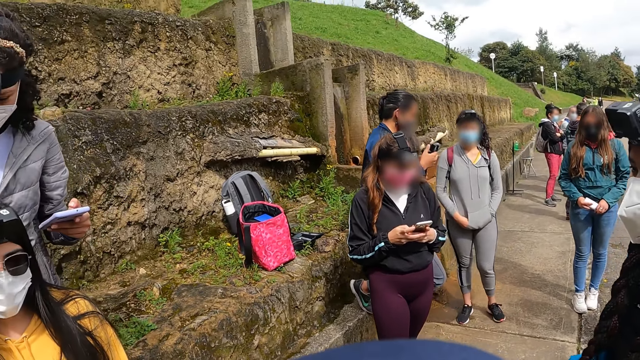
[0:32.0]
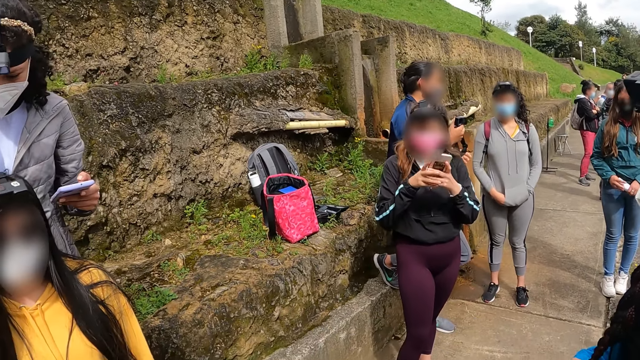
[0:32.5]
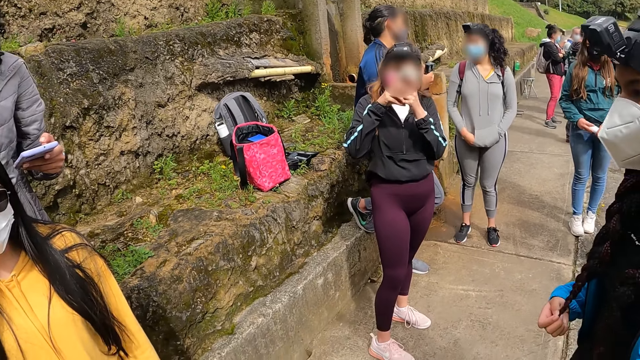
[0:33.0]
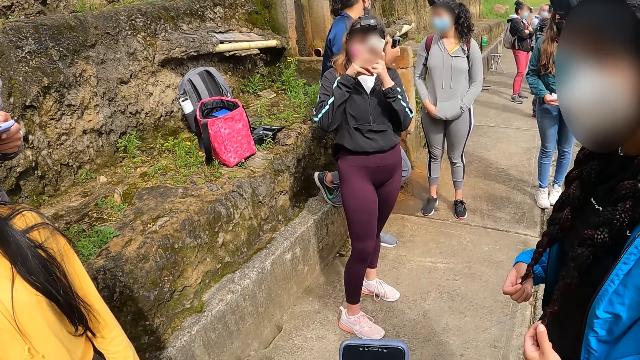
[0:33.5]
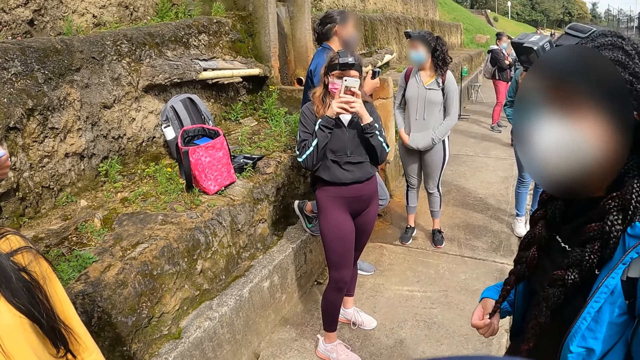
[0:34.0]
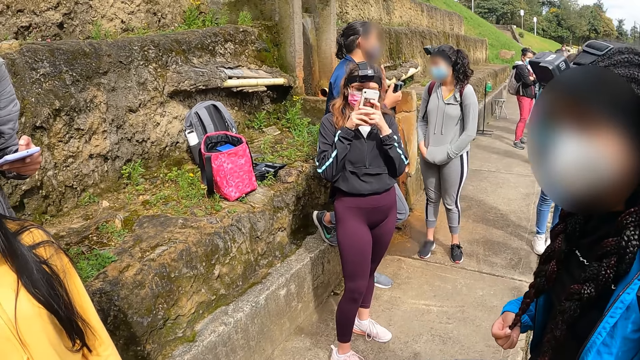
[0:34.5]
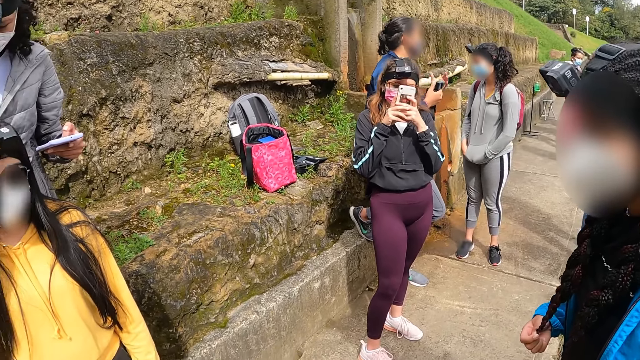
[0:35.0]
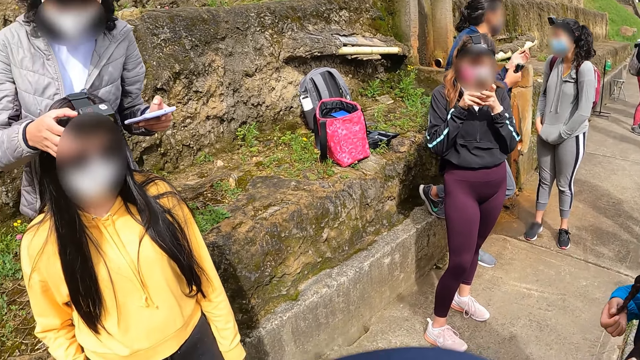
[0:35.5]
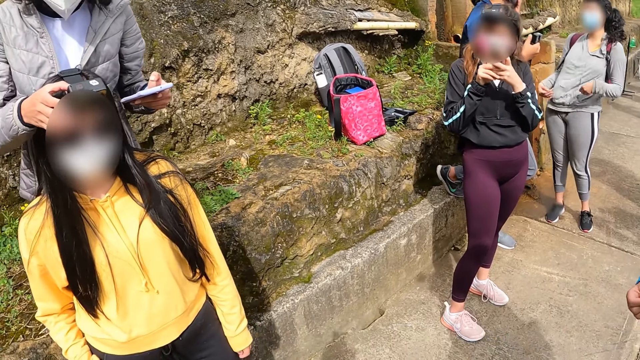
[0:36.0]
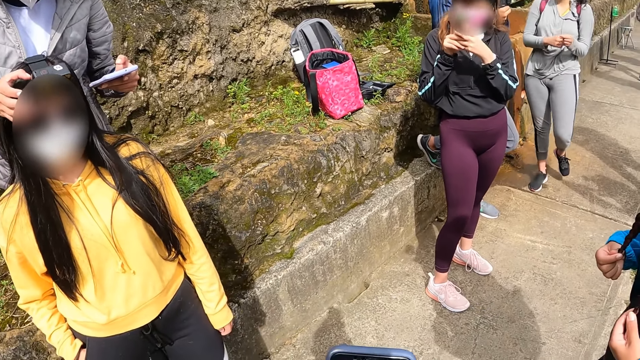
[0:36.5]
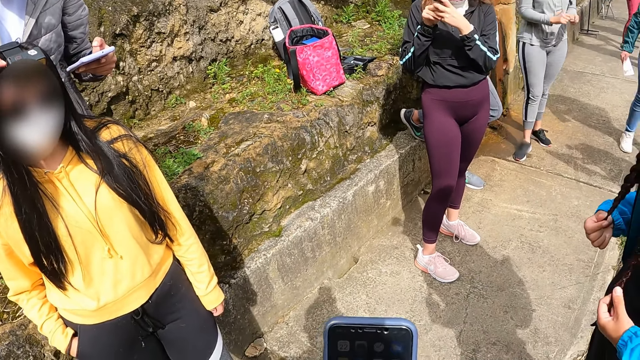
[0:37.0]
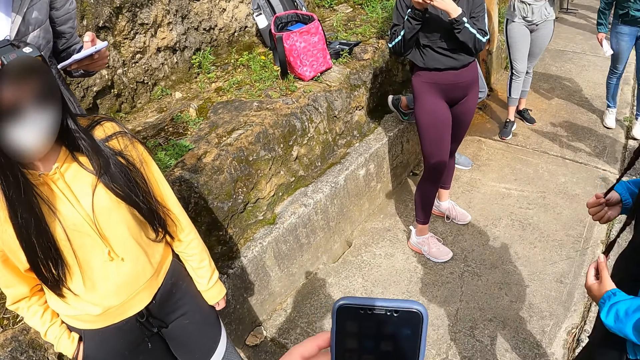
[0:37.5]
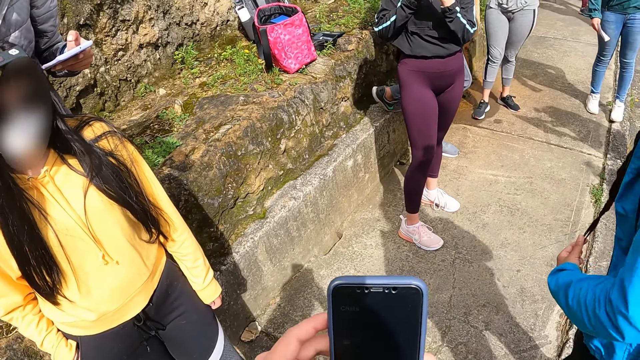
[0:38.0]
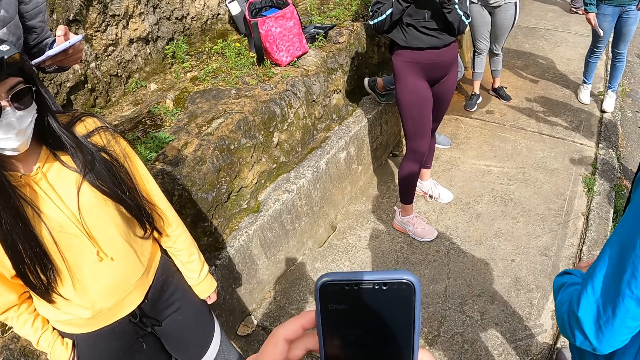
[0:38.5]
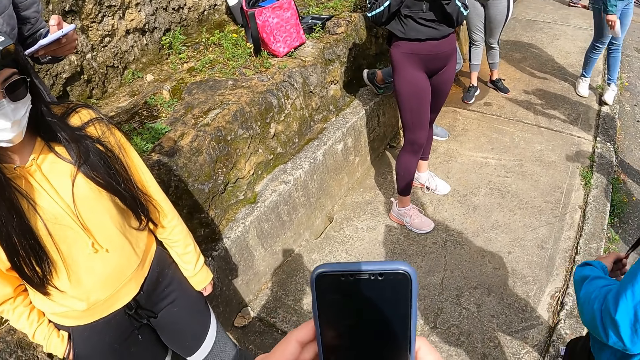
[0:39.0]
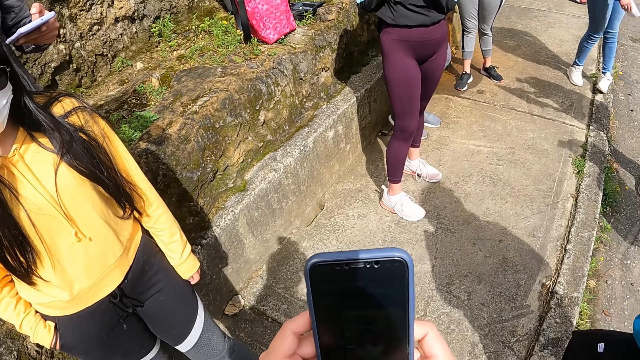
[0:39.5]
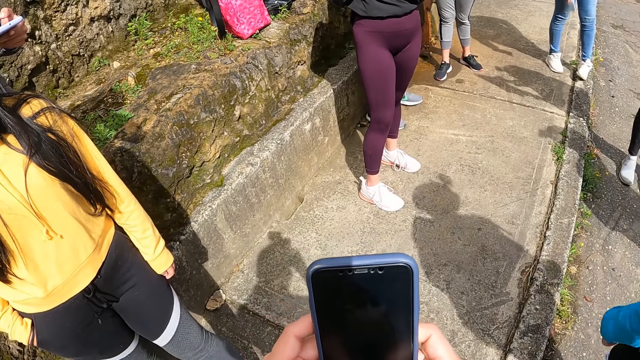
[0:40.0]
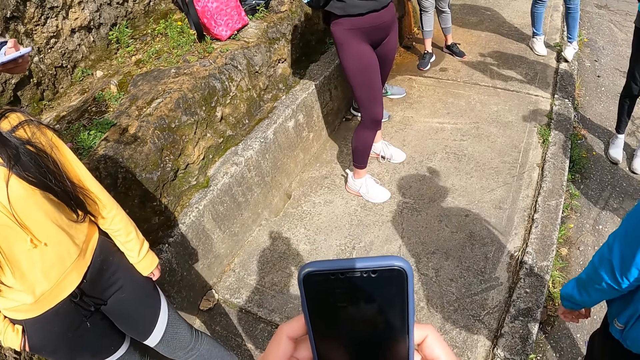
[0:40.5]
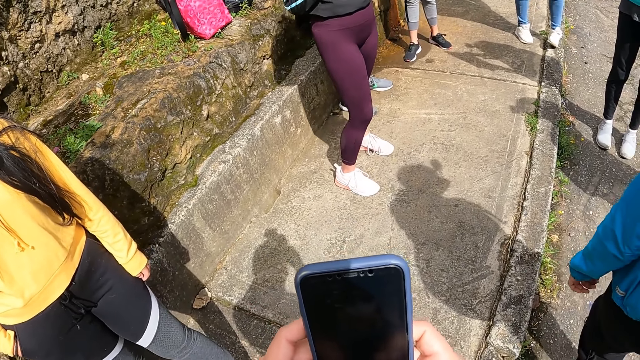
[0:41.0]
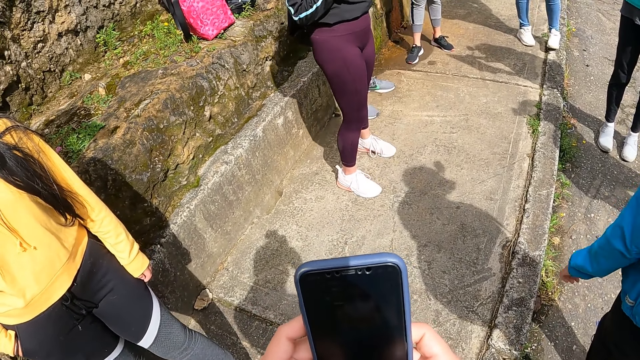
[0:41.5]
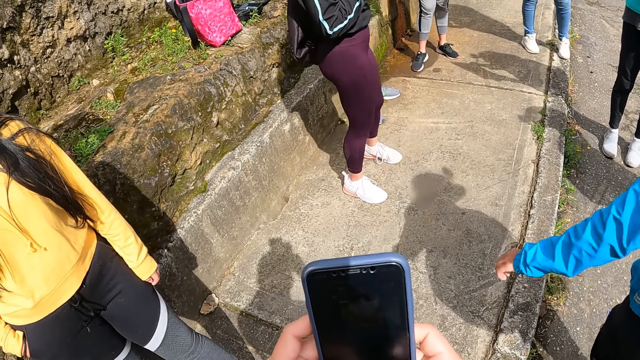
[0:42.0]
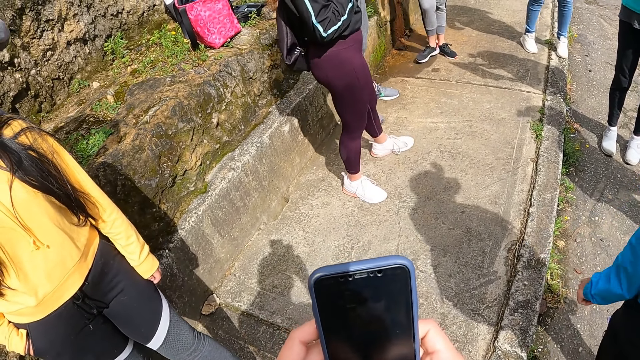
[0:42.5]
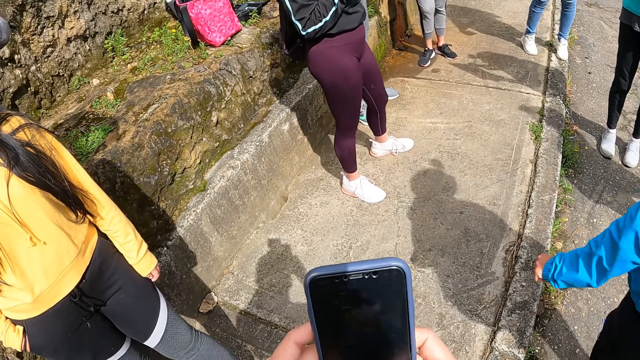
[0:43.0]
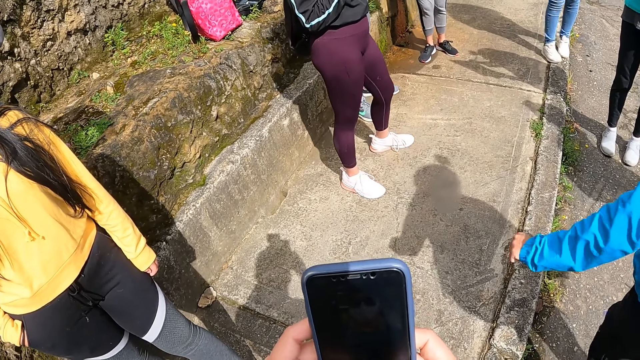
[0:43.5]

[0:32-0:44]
A woman raises a phone in her hands. The woman takes the photo. The camera wearer holds the phone with both hands. They operate the phone with both hands.

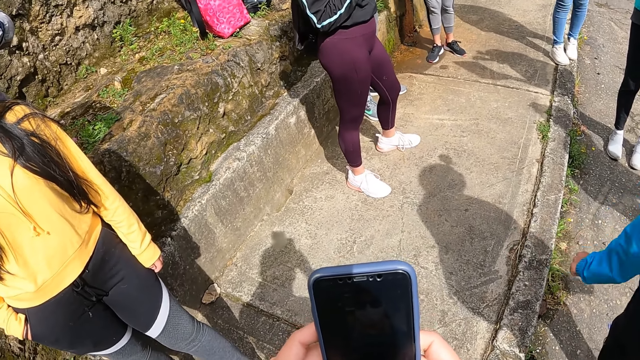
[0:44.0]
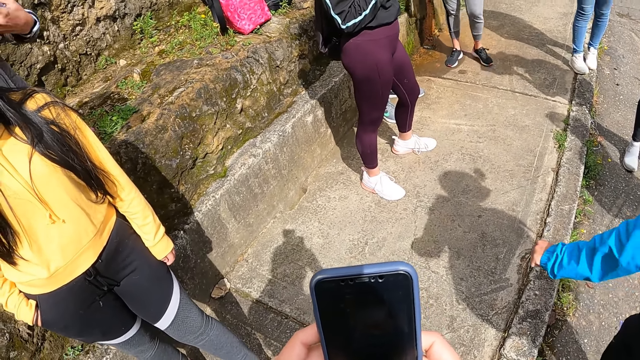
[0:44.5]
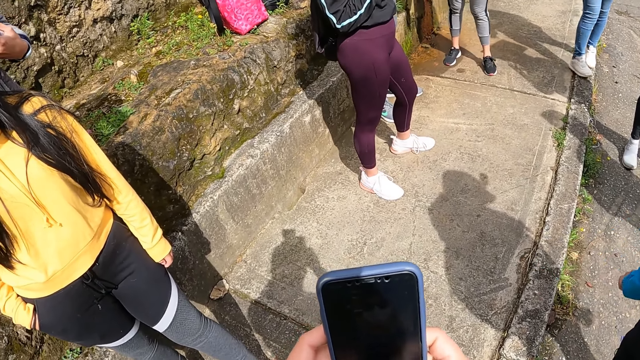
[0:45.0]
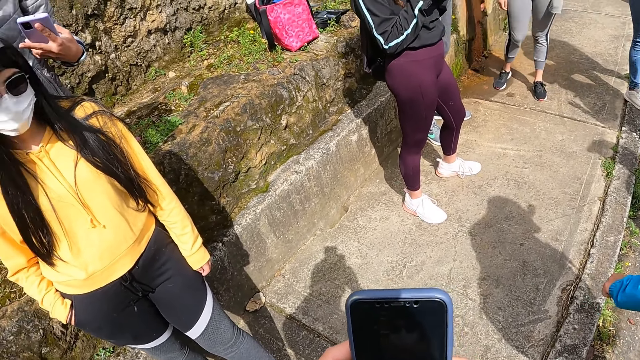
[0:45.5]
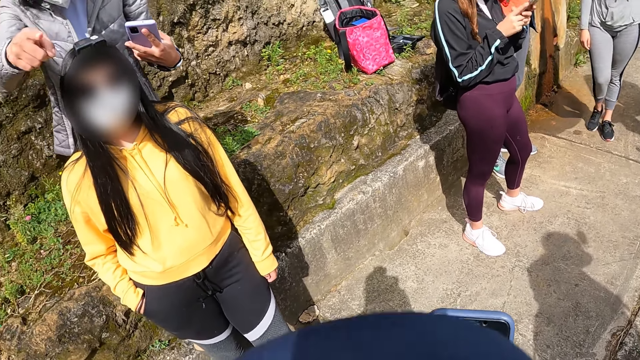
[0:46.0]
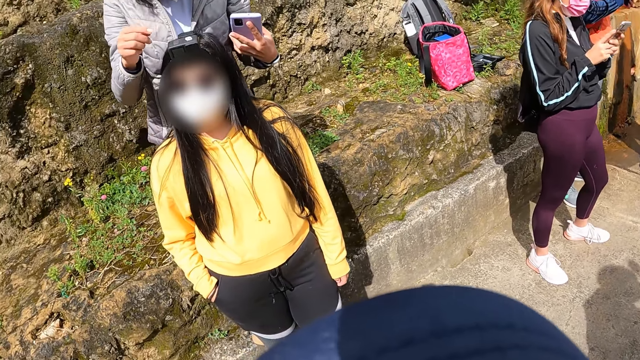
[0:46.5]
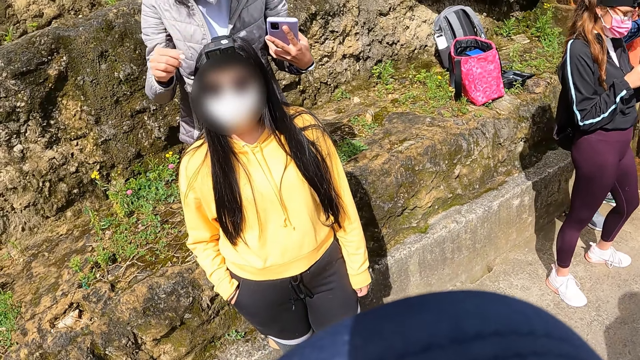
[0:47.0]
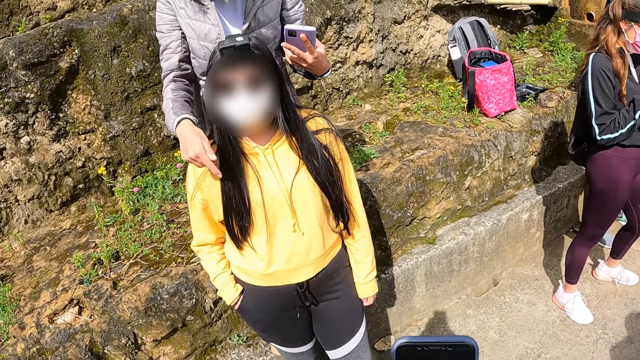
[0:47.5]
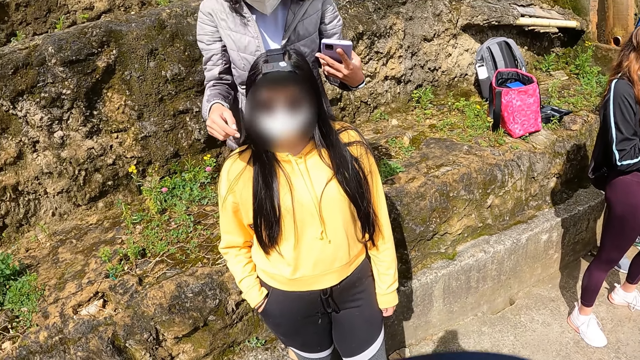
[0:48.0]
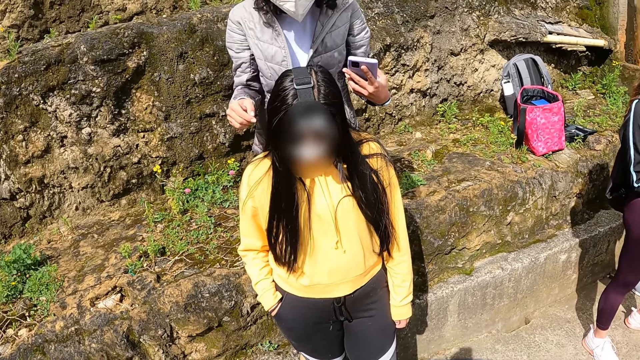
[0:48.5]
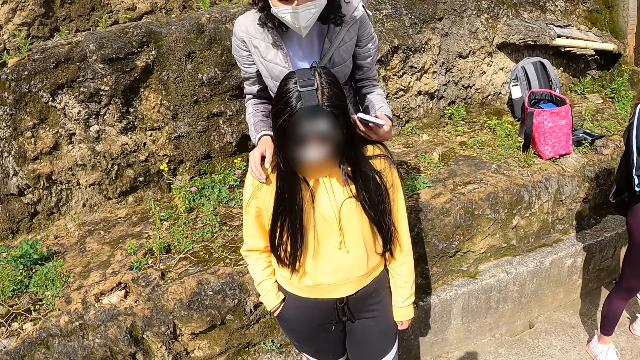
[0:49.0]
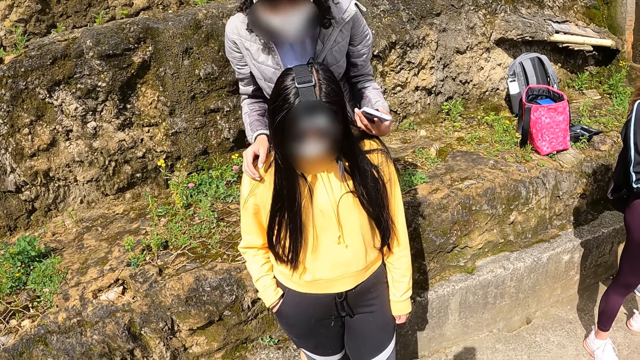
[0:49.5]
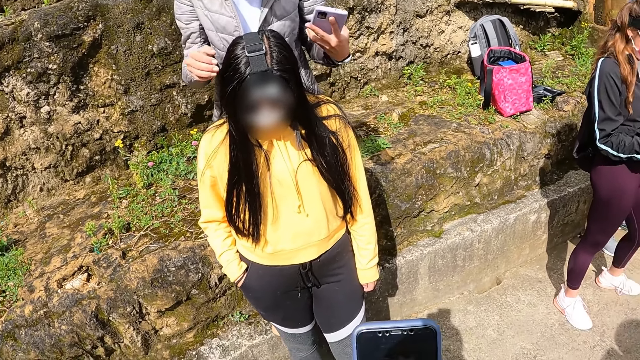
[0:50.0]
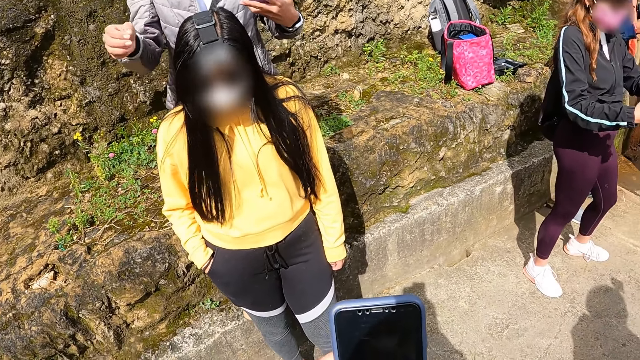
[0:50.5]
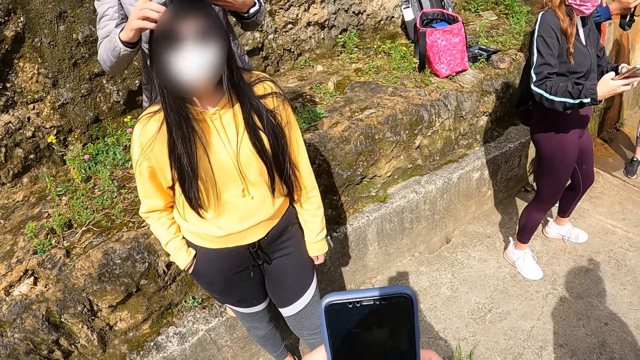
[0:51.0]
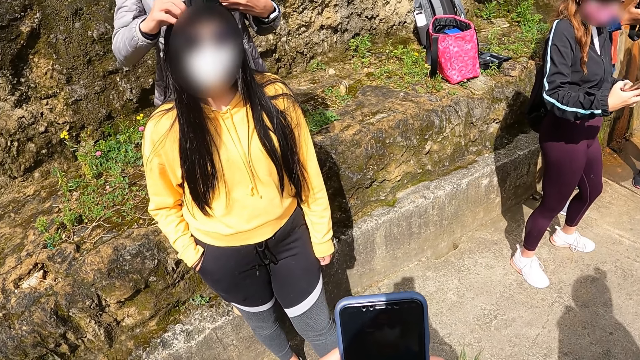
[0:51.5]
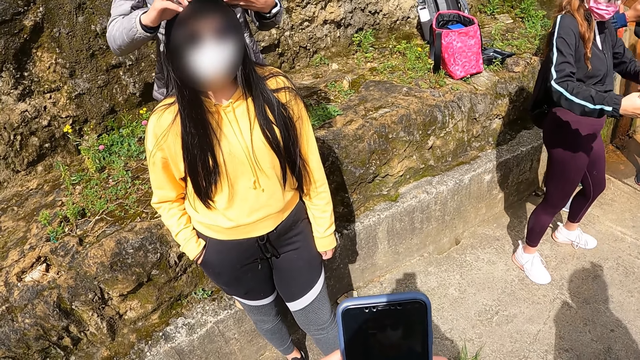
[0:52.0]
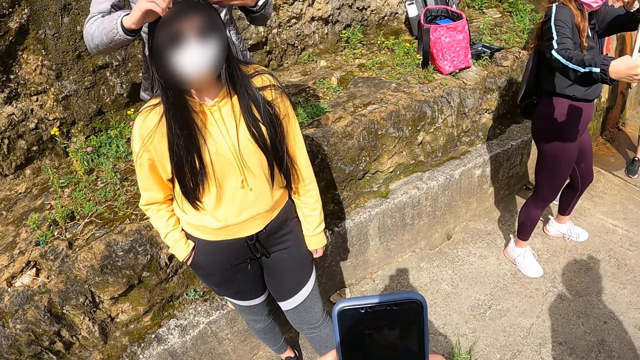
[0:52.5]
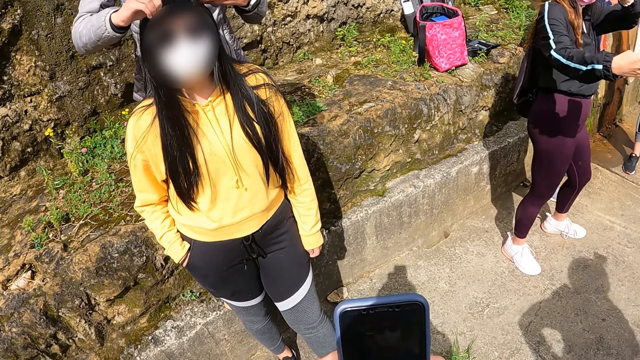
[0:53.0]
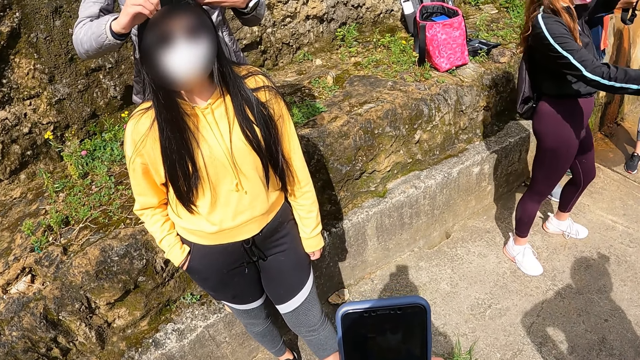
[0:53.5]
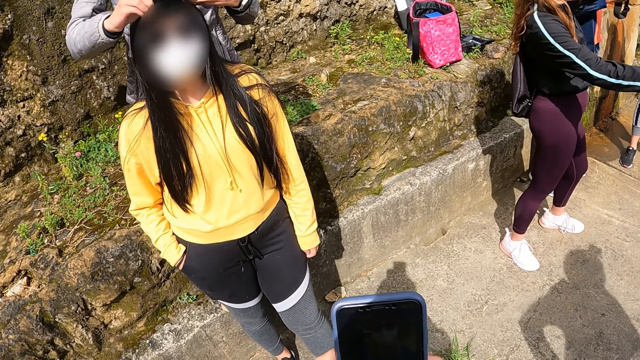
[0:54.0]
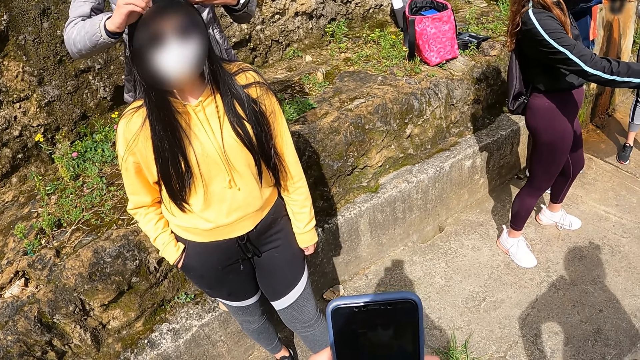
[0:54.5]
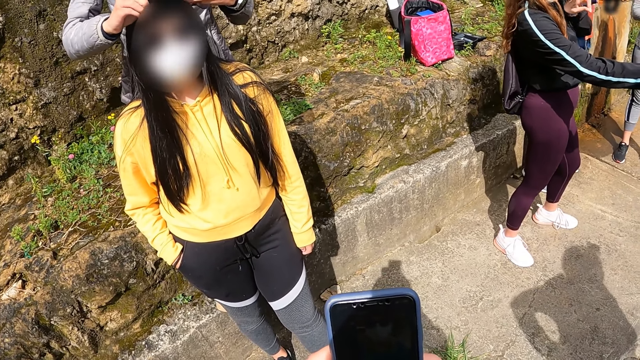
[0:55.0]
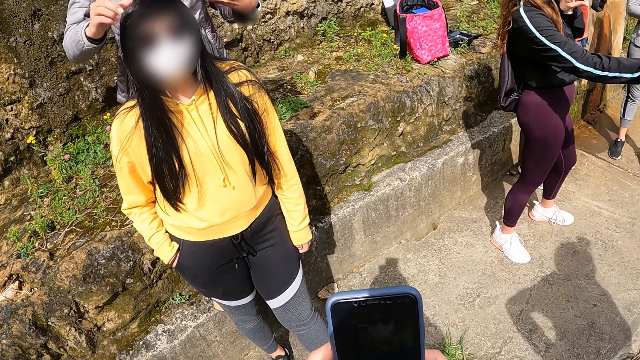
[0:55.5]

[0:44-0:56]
A woman places her hands on the shoulders of another woman. The other woman looks down. The first woman adjusts a camera on the head of the other woman with her right hand. A man touches the camera.
